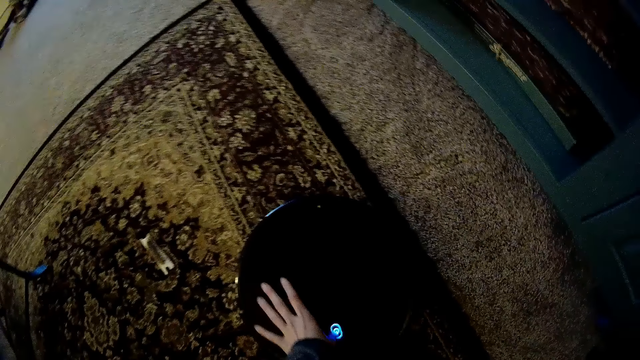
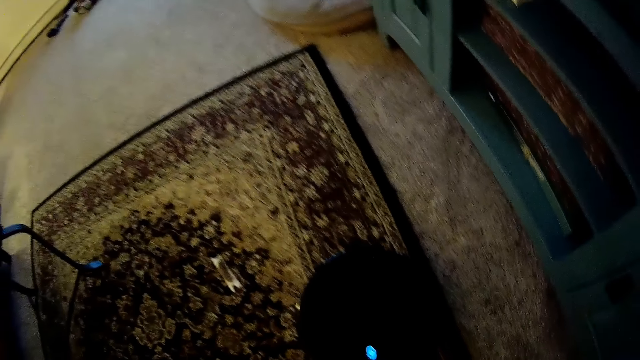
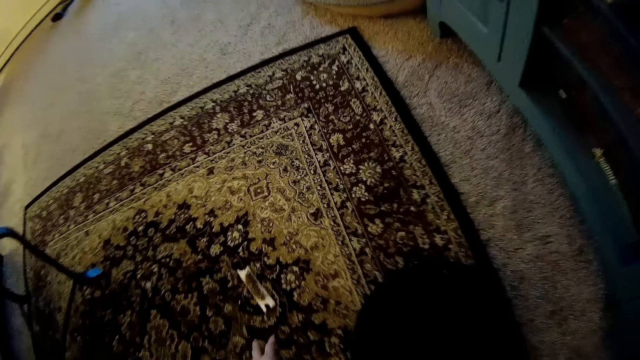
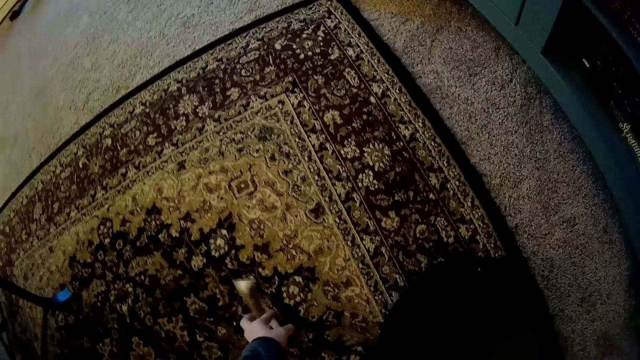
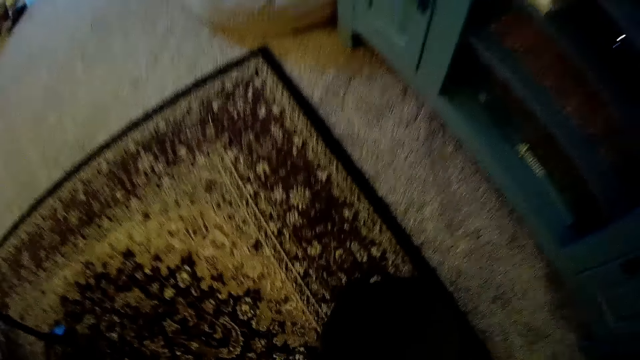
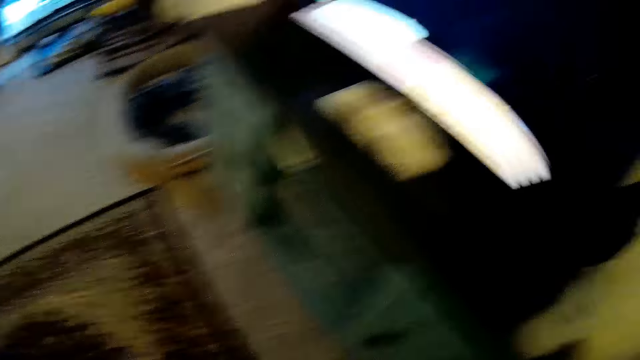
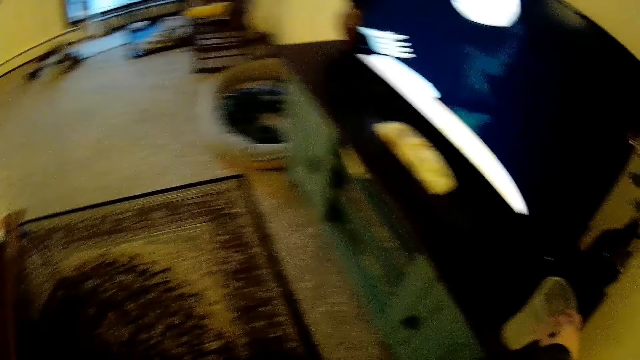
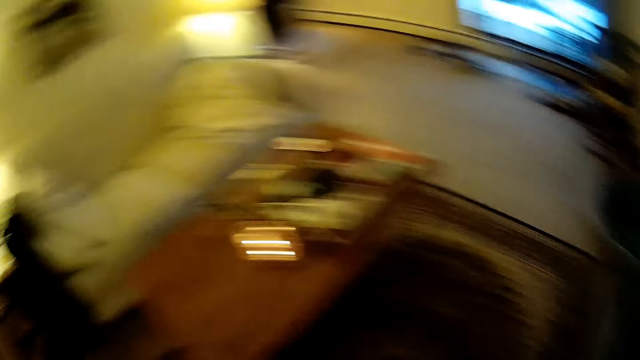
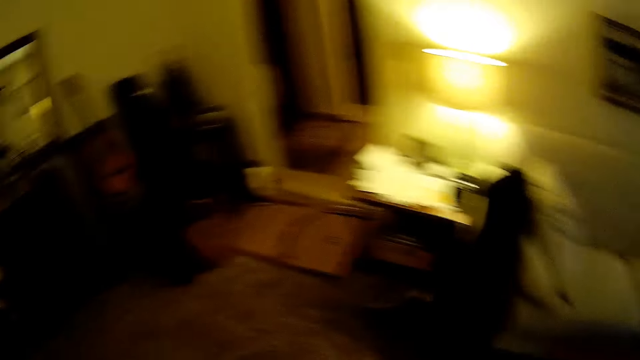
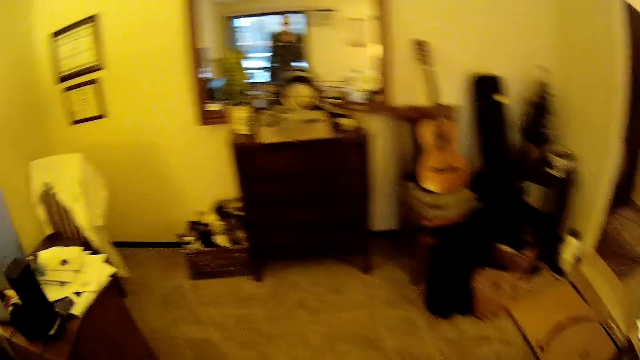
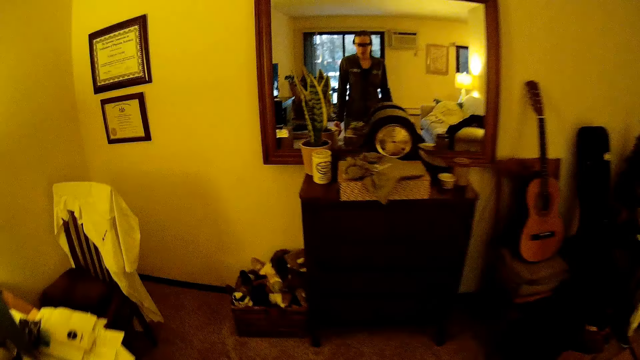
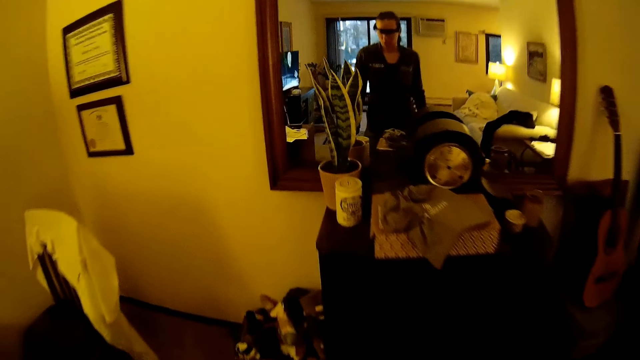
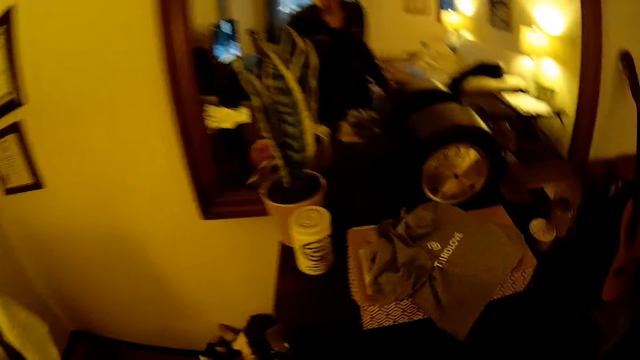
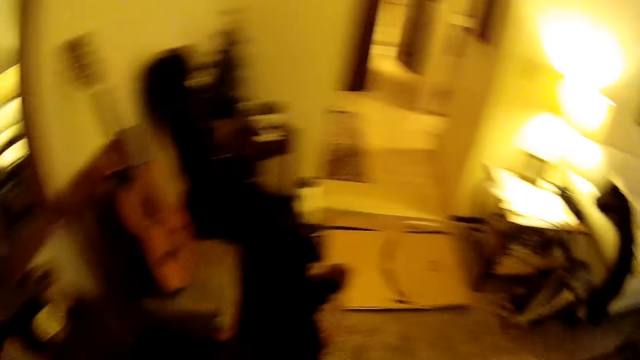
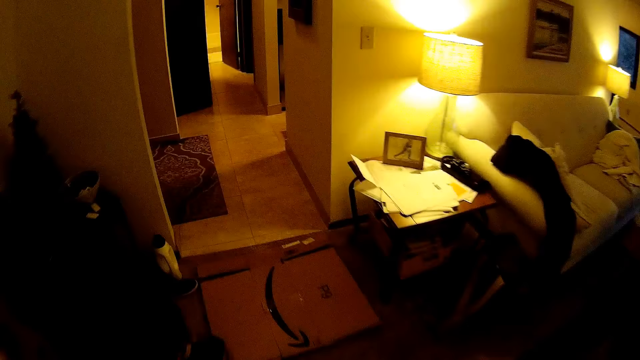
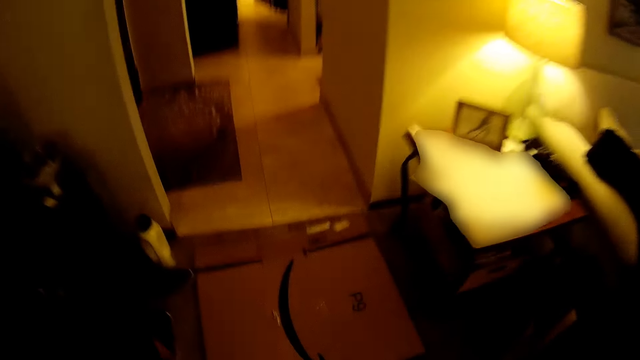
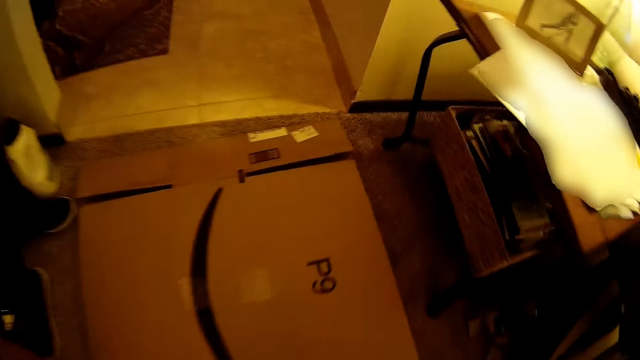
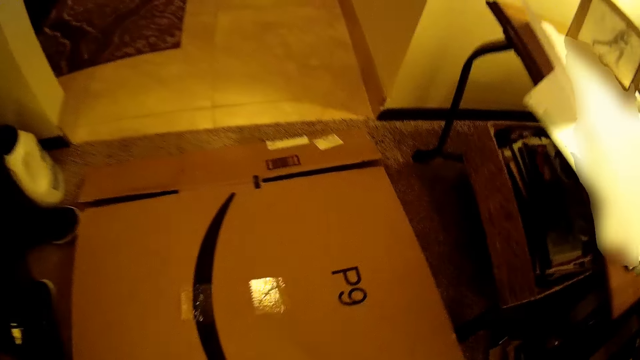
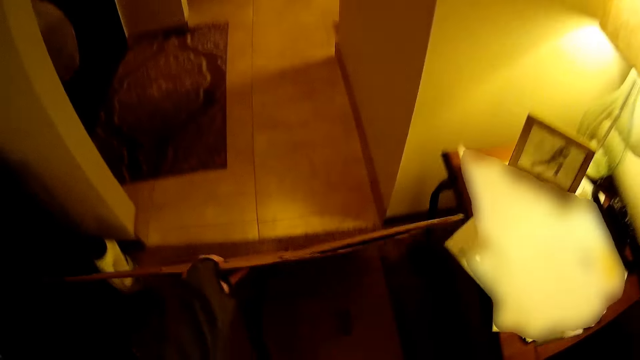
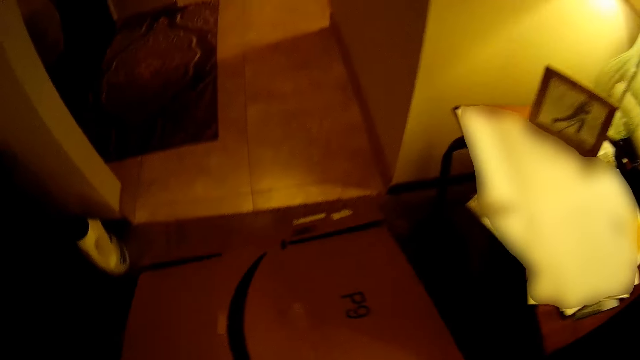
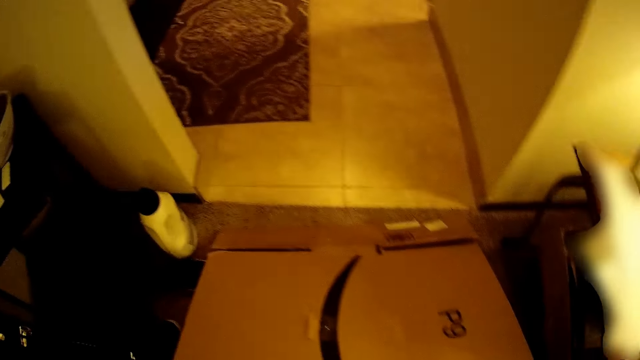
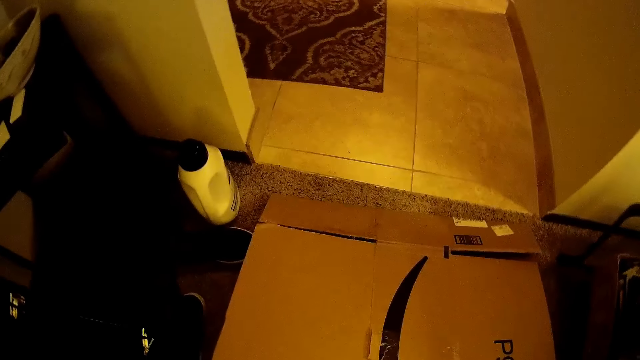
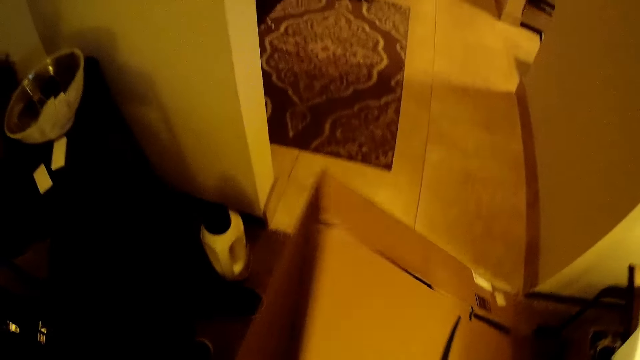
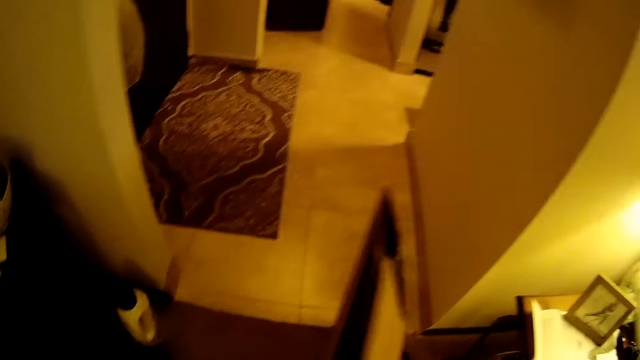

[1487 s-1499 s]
The camera wearer adjusts an automated cleaner. She picks an object from the ground with her left hand. She walks around a room. She drops the object on the table with her left hand. She picks a carton from the ground with her left hand.

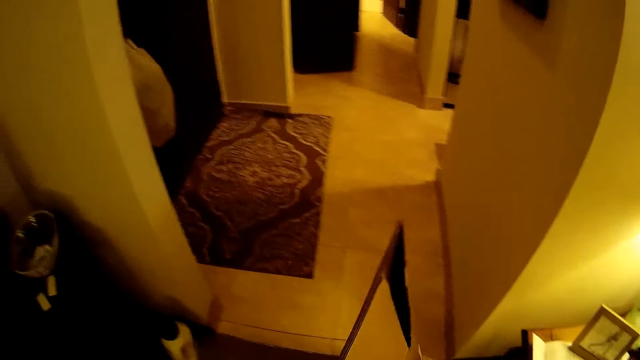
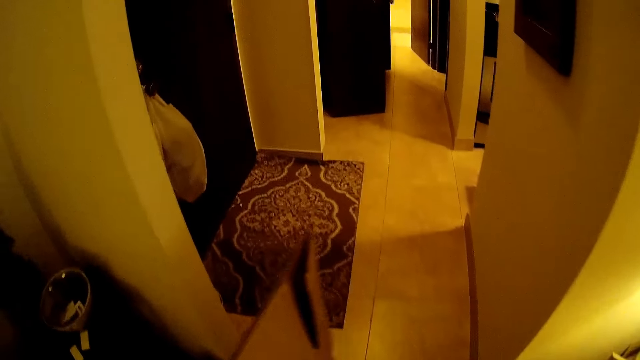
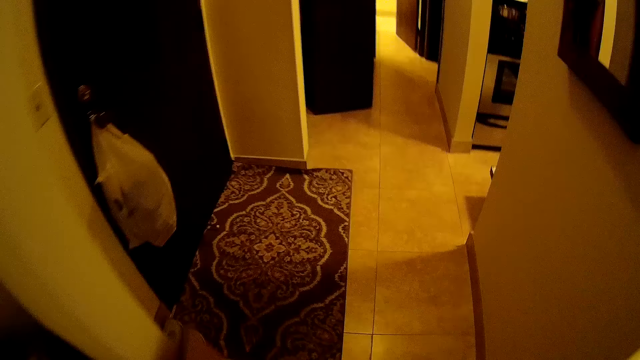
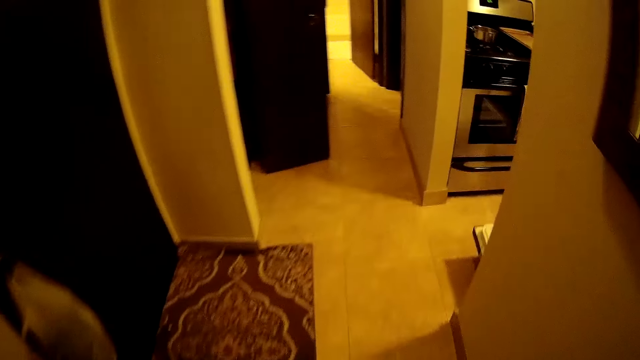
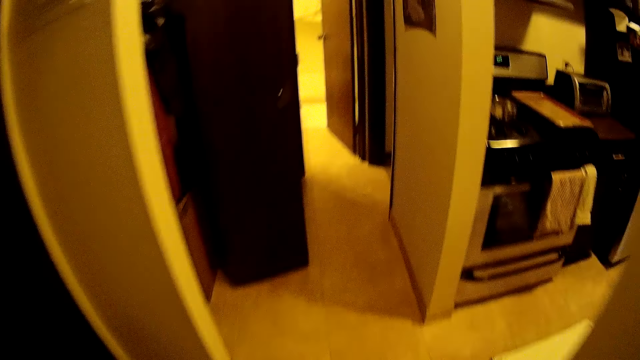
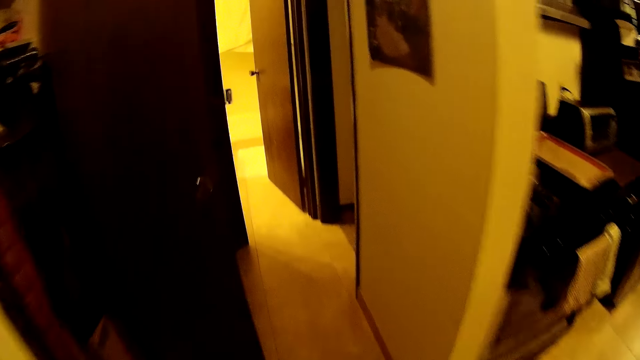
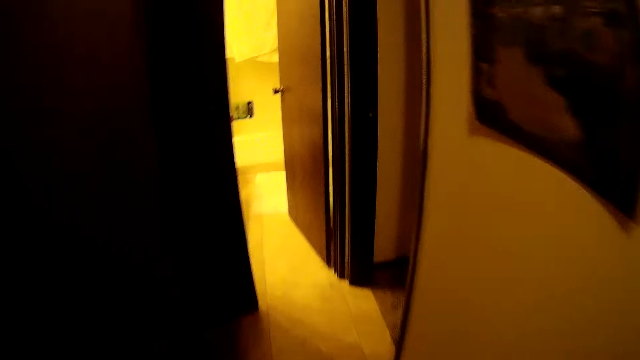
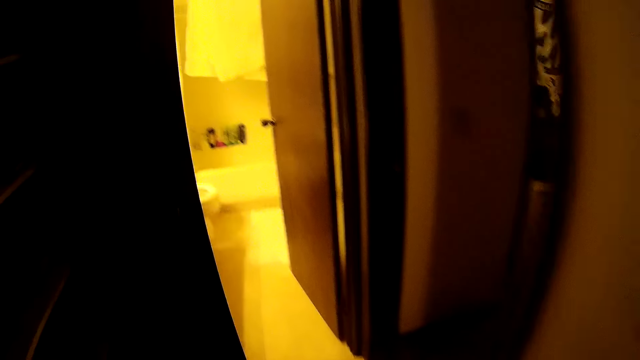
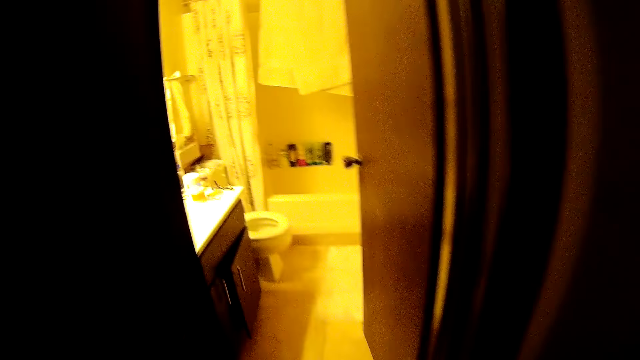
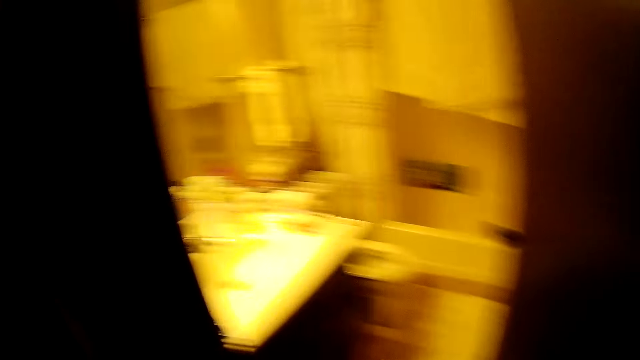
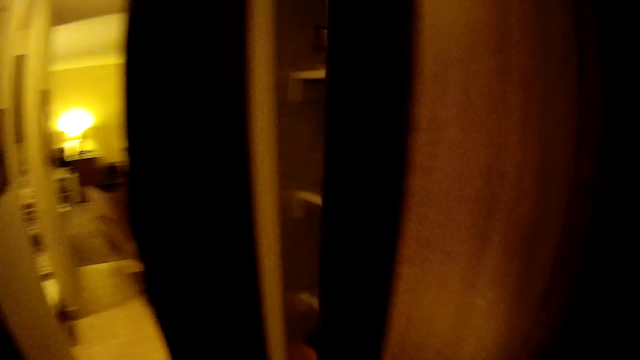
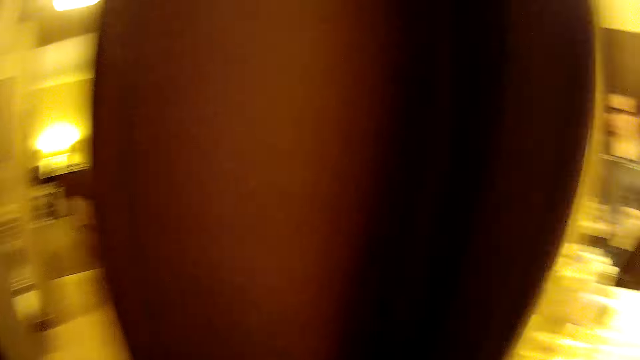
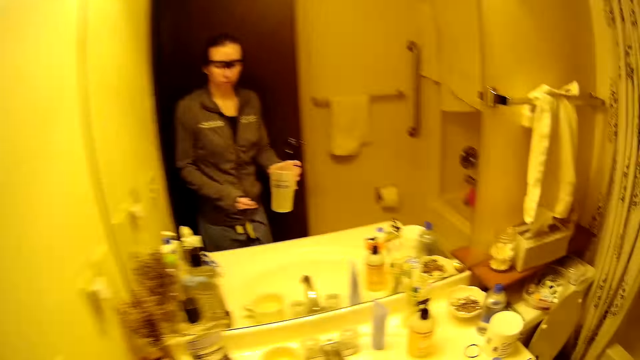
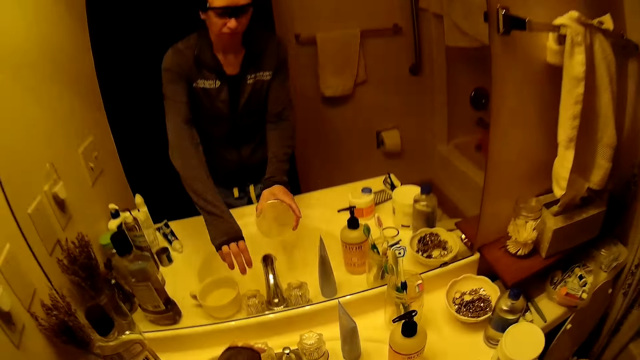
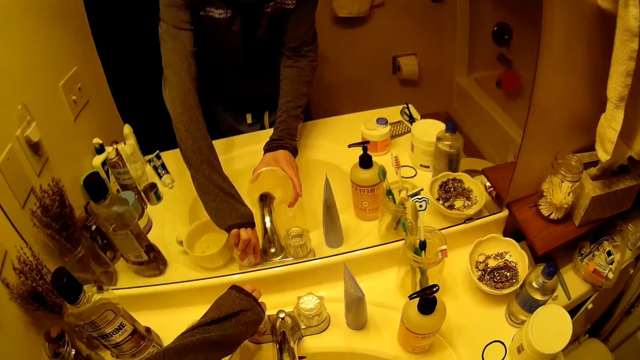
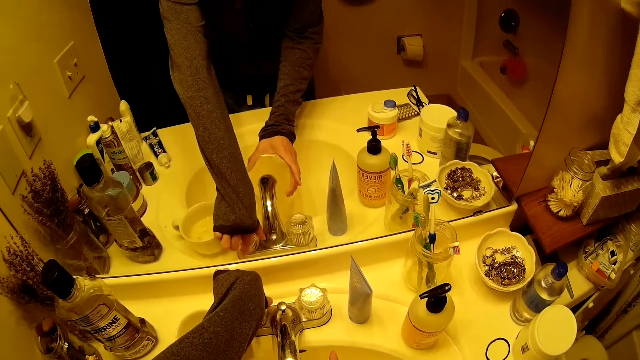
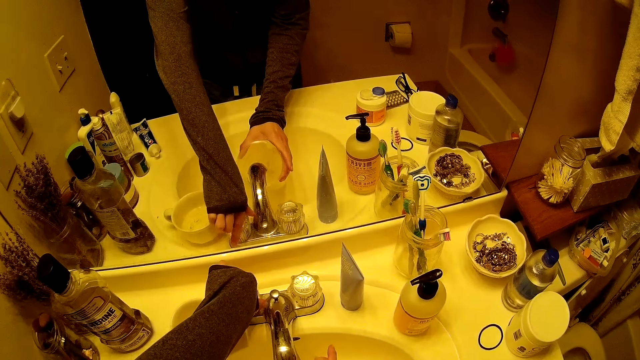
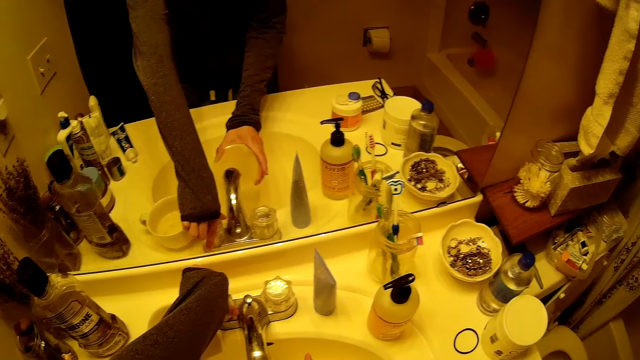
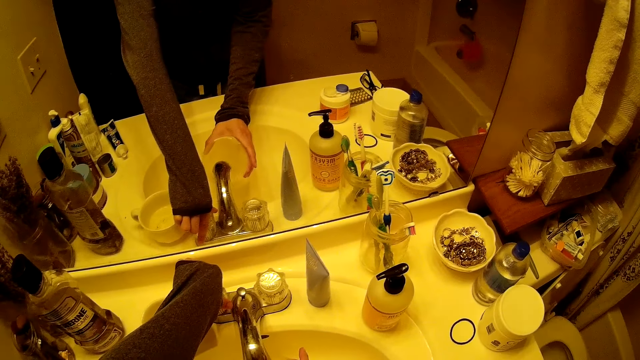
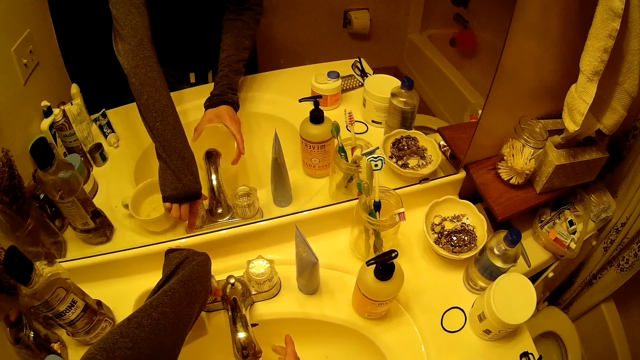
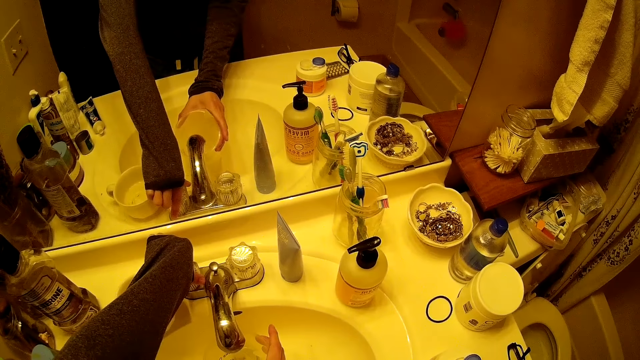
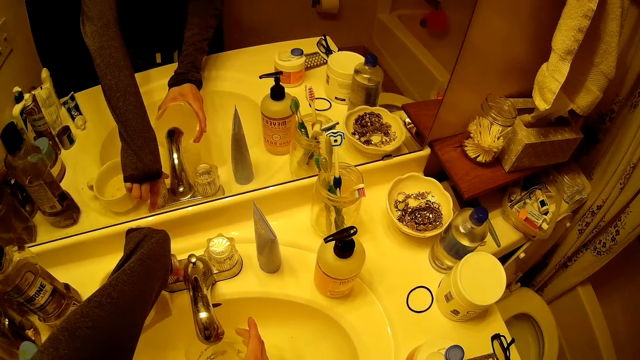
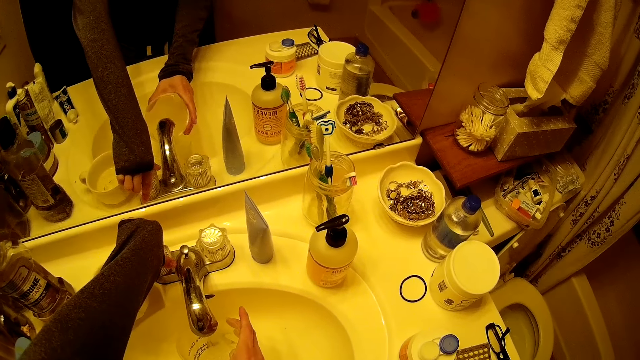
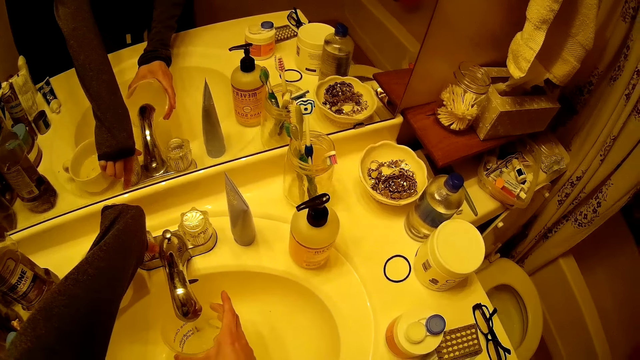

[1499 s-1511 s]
The camera wearer walks around a room. She enters the bathroom. She holds a cup in her right hand. She opens the tap with her left hand. She runs water through the tap. She fills the cup with water with both hands.
